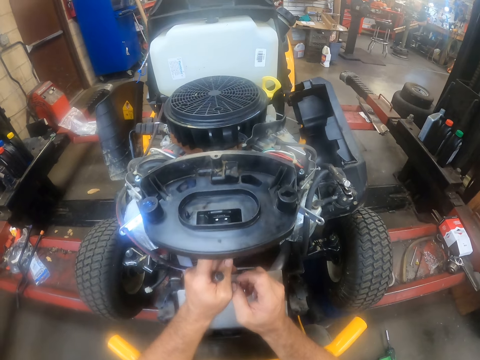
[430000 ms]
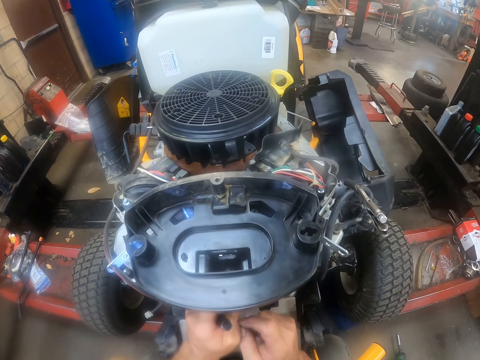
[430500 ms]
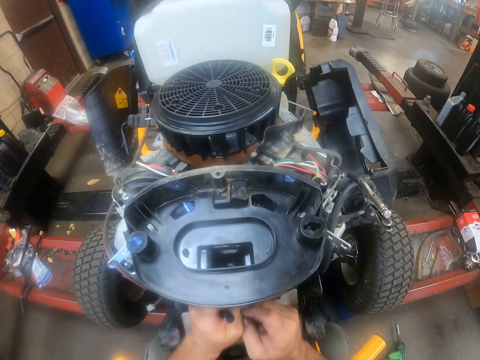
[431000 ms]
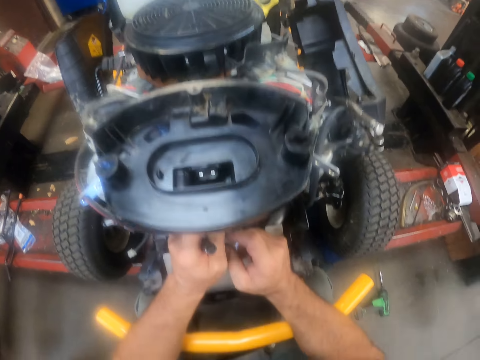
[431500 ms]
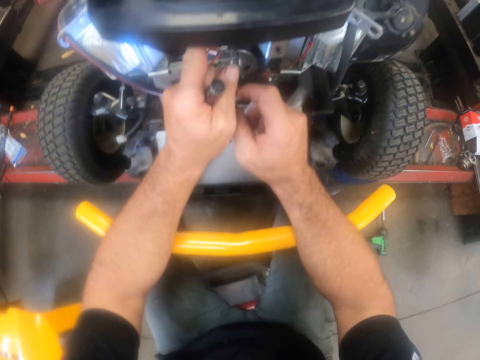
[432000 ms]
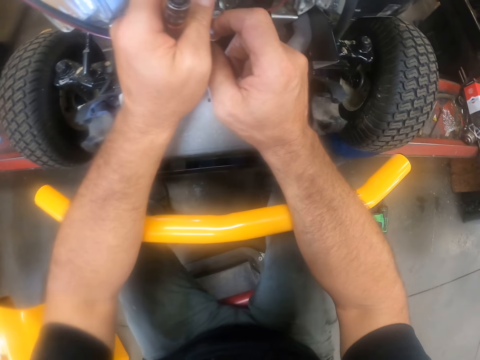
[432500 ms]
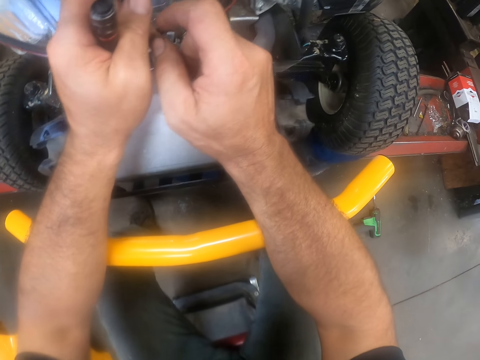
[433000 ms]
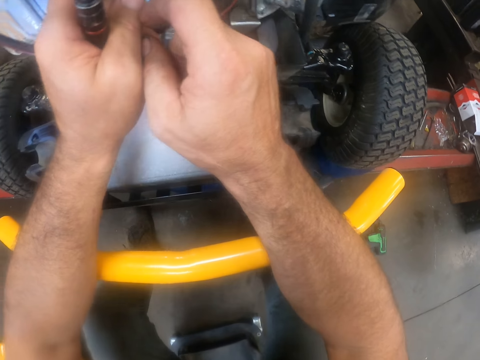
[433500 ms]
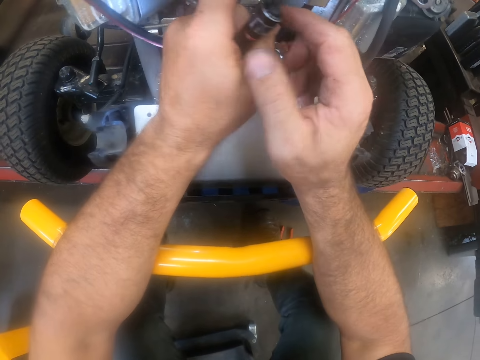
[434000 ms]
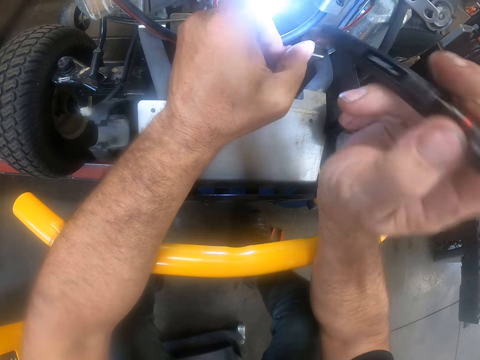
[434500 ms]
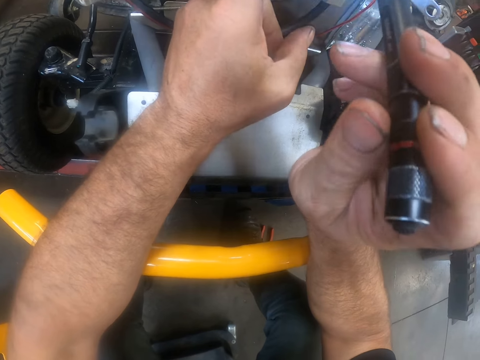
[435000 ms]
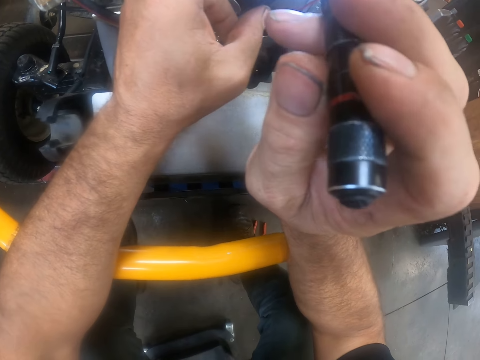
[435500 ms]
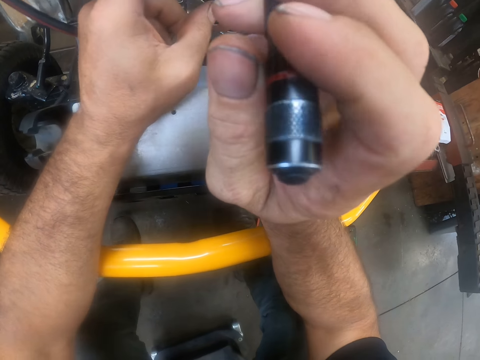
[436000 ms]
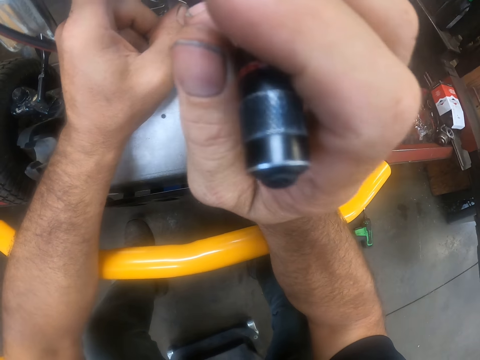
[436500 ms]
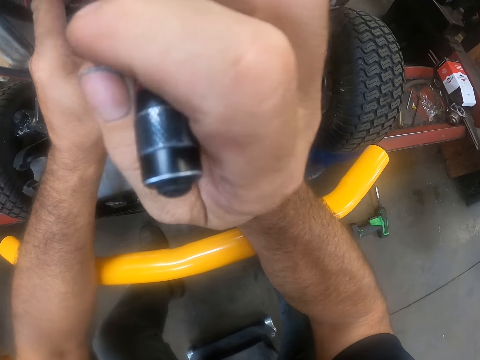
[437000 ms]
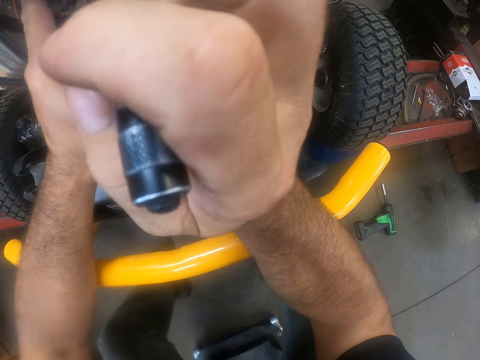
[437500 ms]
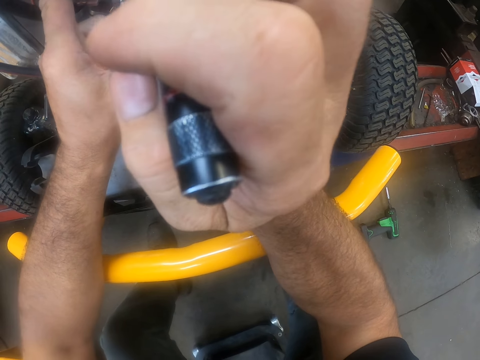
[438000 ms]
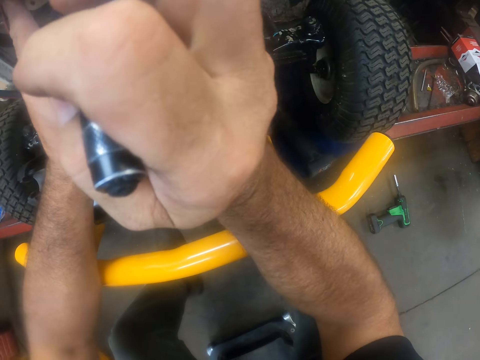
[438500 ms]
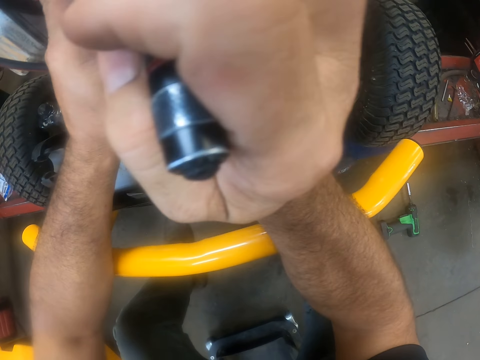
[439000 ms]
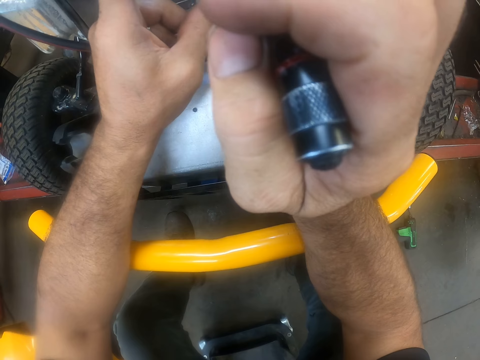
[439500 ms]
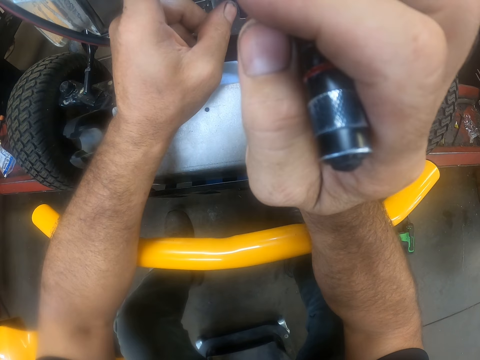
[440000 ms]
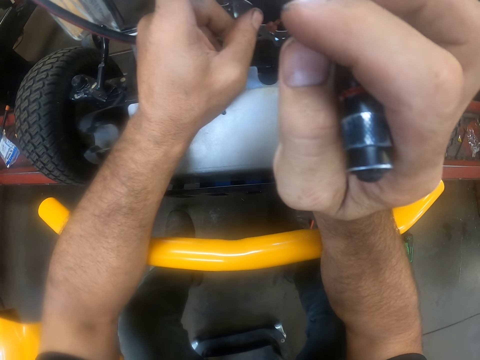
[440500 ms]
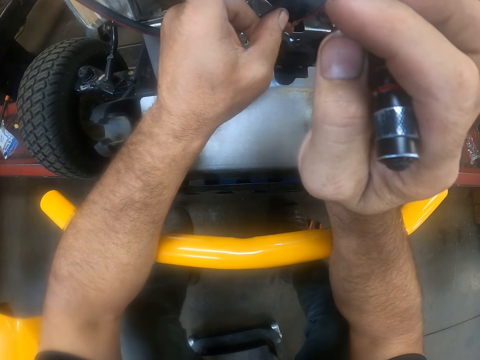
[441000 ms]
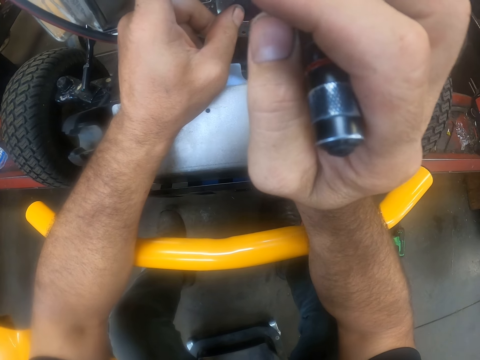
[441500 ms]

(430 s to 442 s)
The camera wearer looks at the lawn mower. They examine the carburettor area of the lawn mower with the mini torch light. They light the torch.

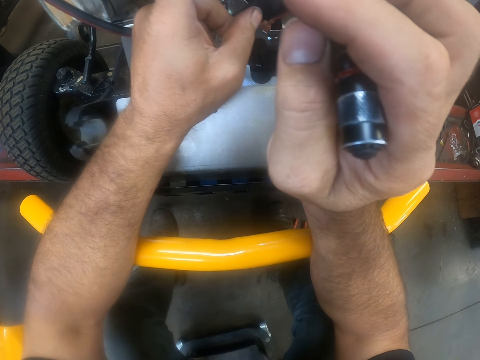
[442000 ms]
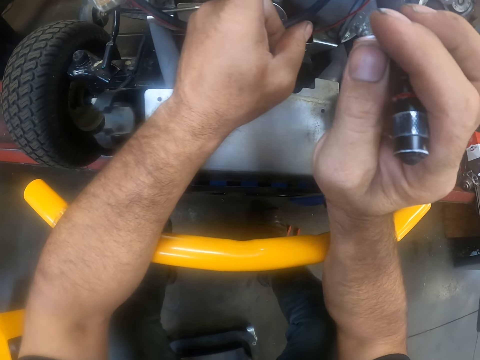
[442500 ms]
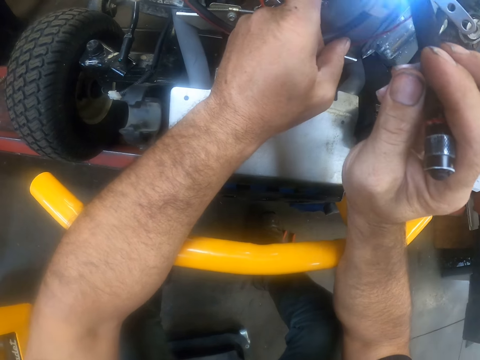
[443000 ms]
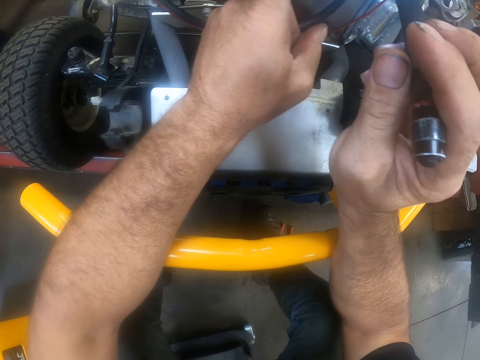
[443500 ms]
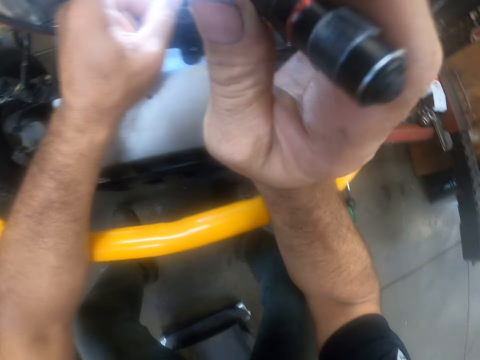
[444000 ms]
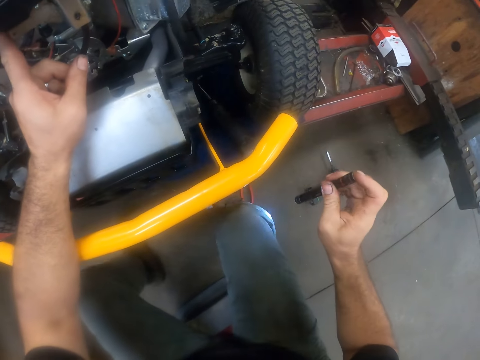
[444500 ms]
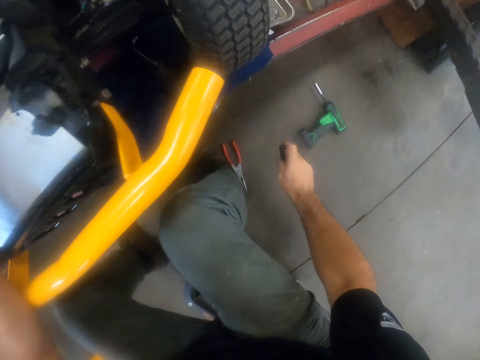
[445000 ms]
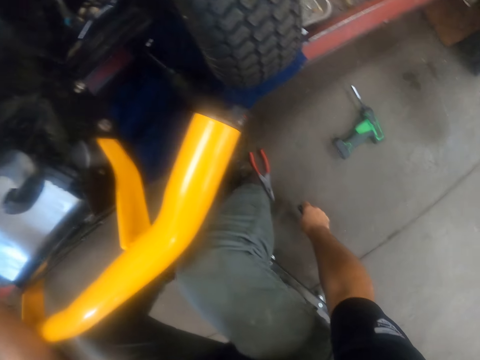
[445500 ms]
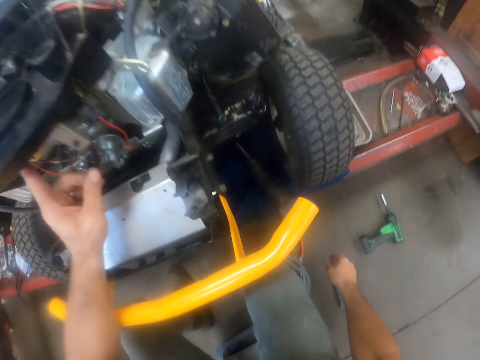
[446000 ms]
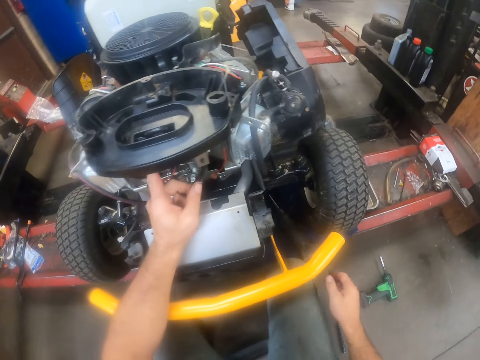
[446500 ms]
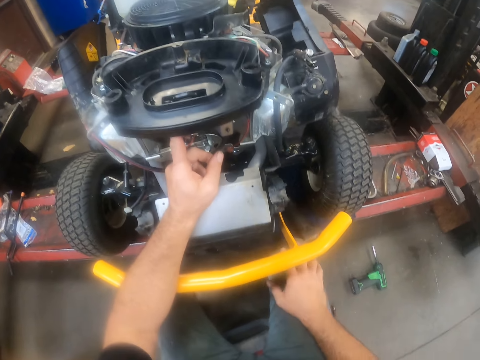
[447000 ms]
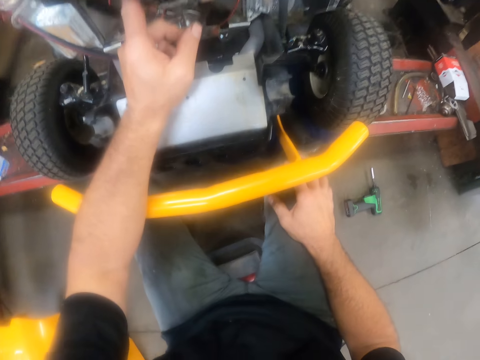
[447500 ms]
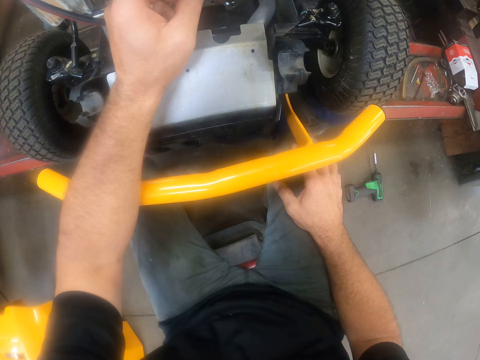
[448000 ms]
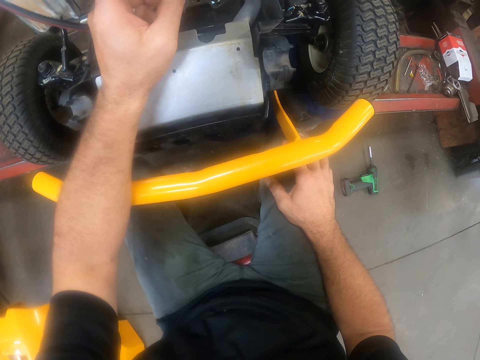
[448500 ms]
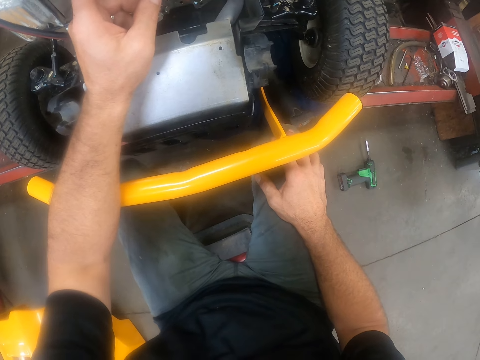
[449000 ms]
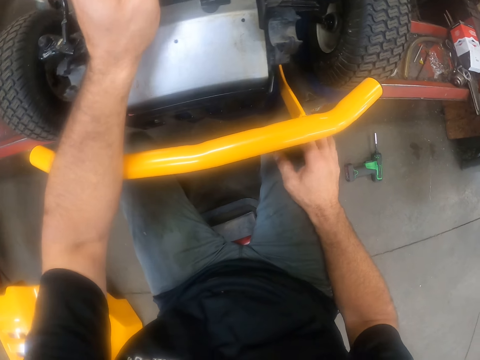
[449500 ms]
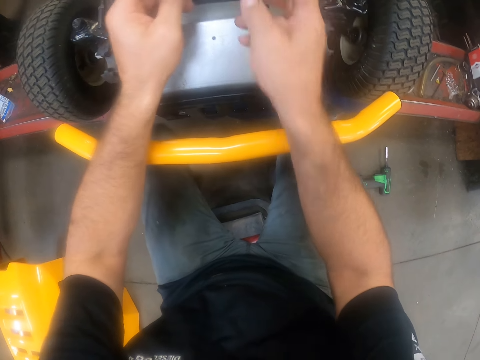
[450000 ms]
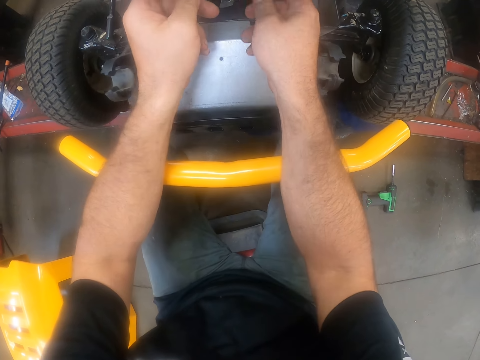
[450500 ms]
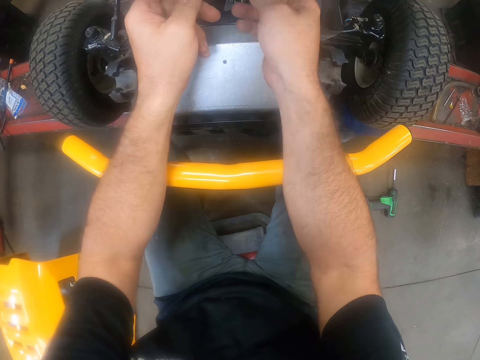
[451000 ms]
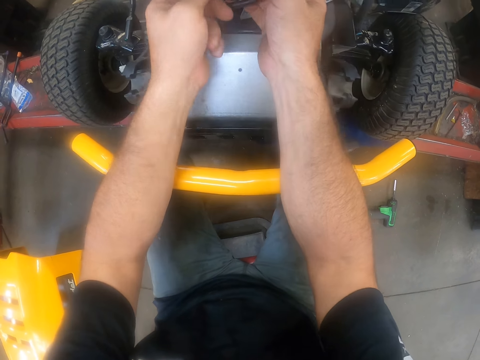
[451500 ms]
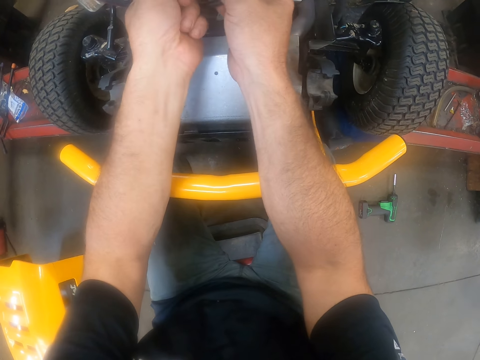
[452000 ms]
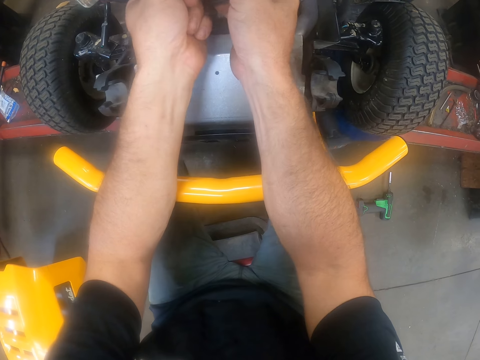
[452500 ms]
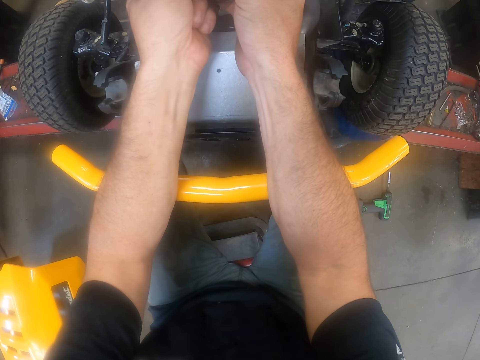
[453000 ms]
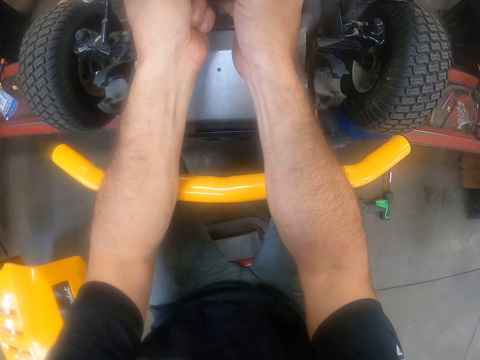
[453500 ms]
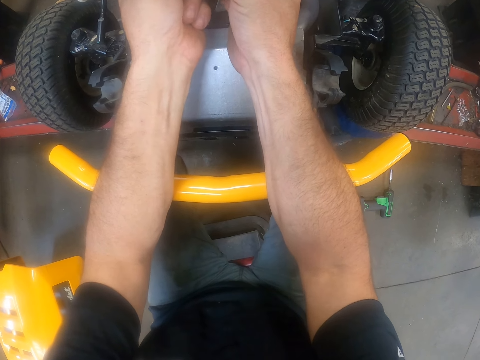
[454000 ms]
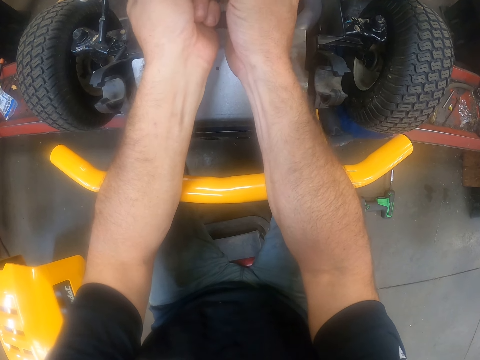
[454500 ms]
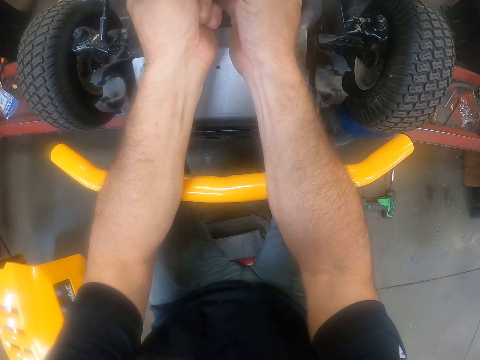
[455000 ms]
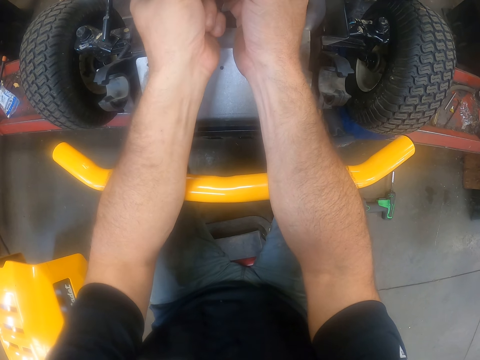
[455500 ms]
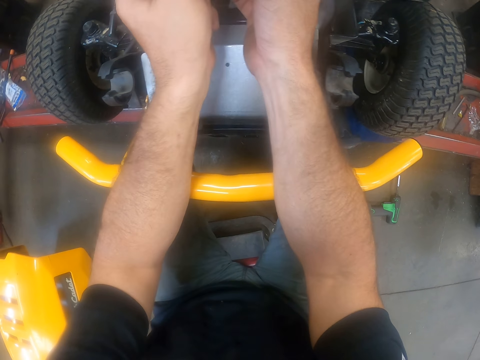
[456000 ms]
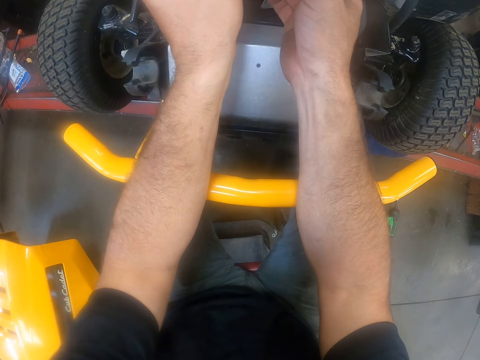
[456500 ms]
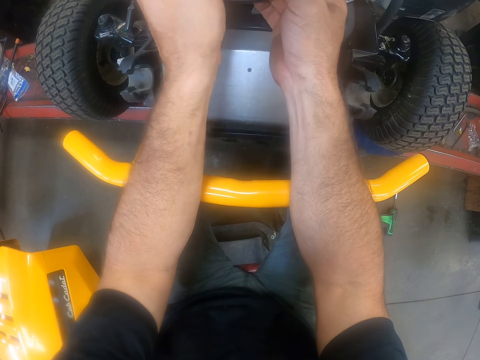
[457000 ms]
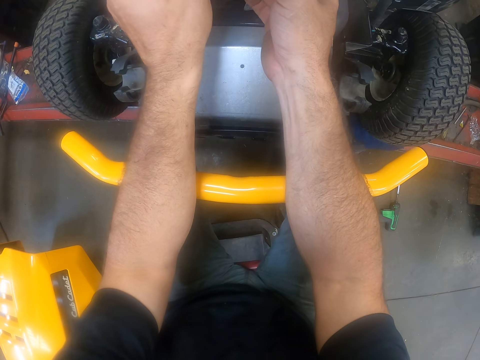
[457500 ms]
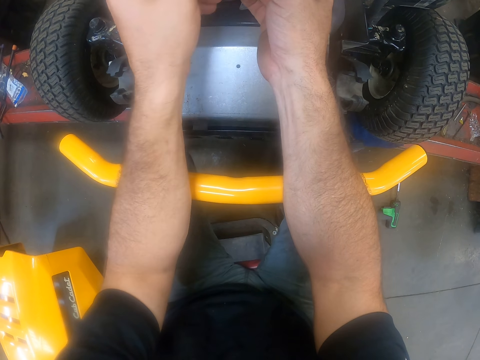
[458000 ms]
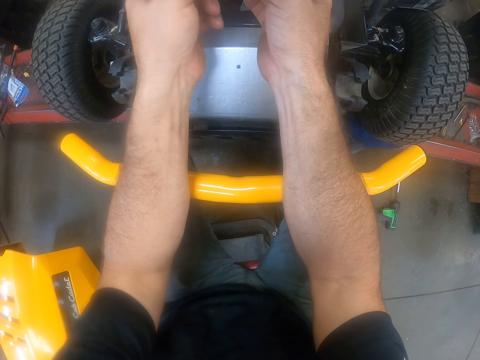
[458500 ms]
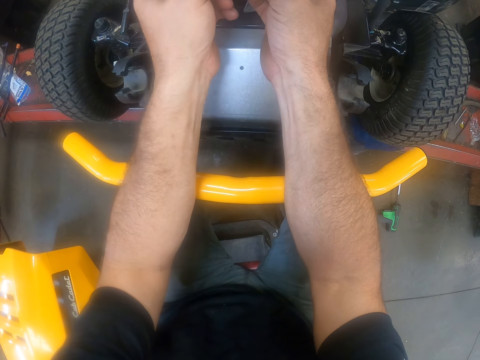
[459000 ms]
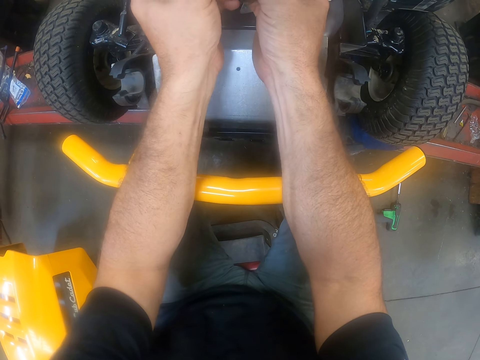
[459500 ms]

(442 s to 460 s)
The camera wearer switches off the mini torch light. He drops the mini torch light on the floor. He adjusts the deck cover of the carburettor with his hands. He fixes the cable.
